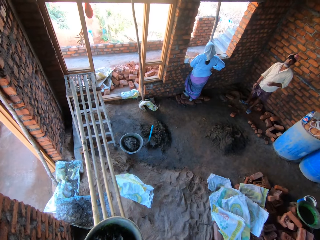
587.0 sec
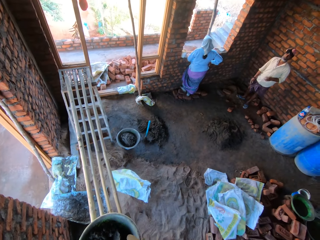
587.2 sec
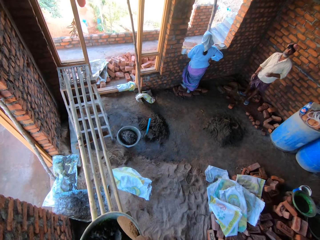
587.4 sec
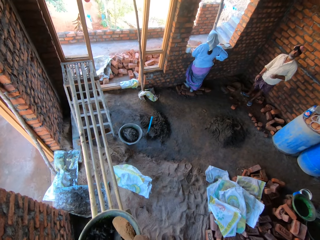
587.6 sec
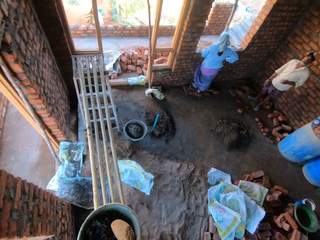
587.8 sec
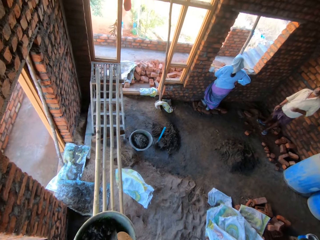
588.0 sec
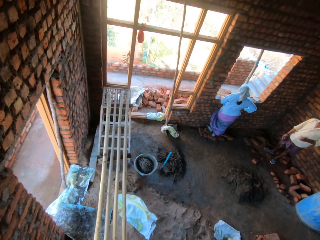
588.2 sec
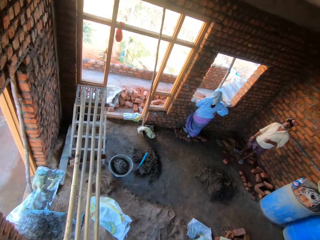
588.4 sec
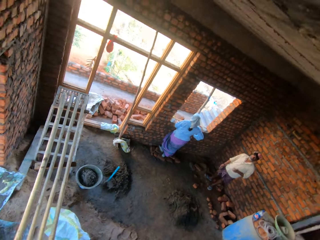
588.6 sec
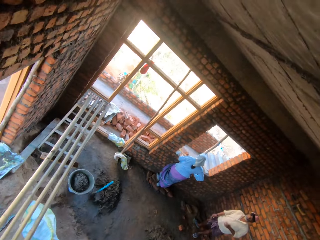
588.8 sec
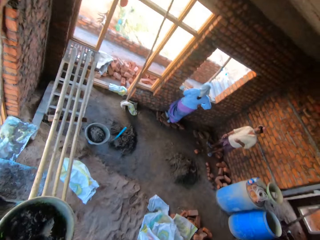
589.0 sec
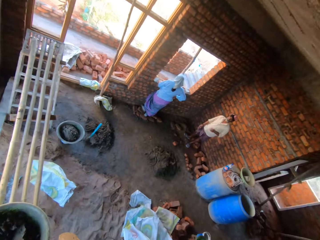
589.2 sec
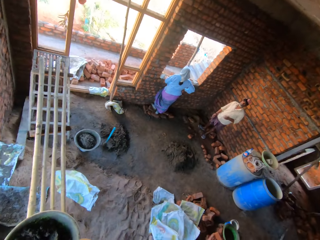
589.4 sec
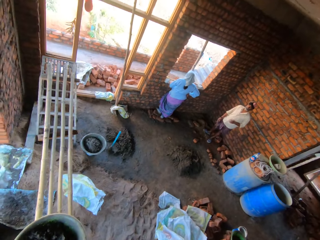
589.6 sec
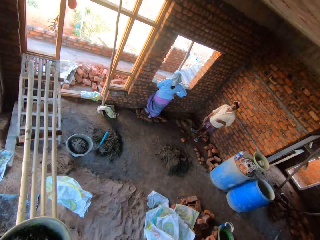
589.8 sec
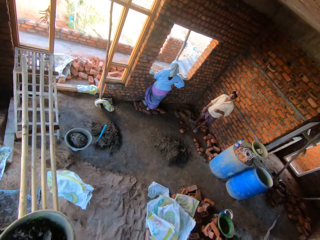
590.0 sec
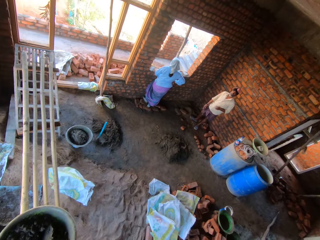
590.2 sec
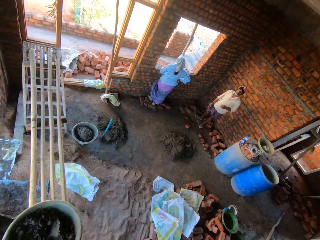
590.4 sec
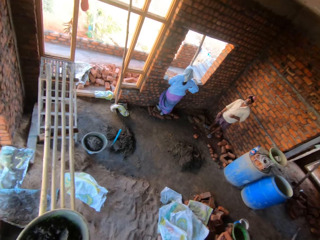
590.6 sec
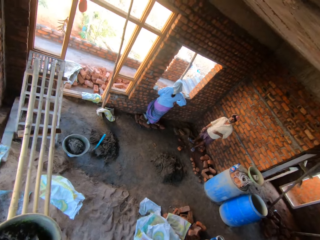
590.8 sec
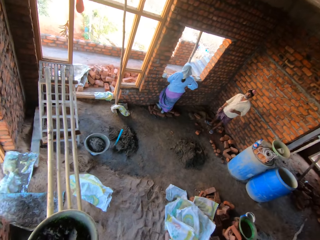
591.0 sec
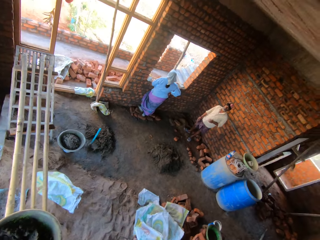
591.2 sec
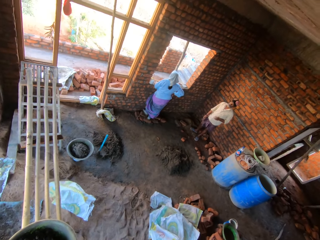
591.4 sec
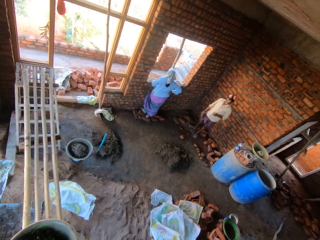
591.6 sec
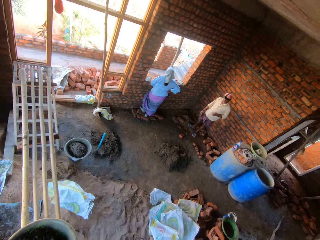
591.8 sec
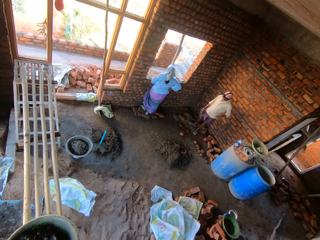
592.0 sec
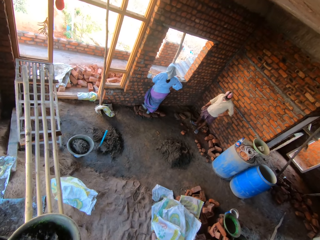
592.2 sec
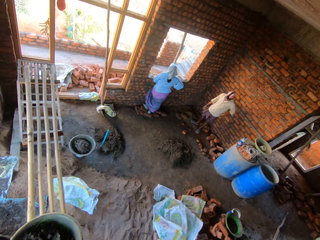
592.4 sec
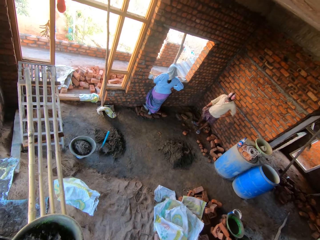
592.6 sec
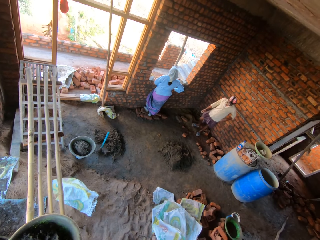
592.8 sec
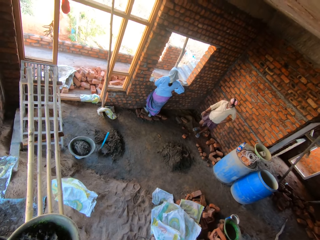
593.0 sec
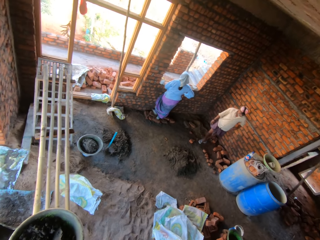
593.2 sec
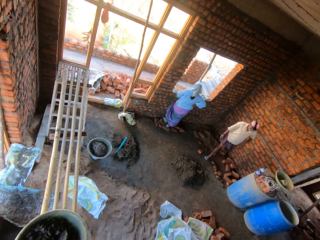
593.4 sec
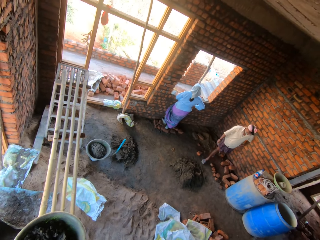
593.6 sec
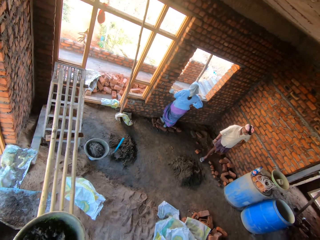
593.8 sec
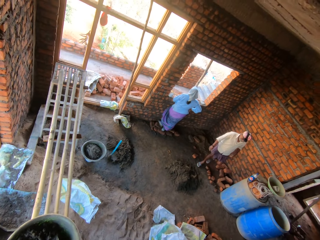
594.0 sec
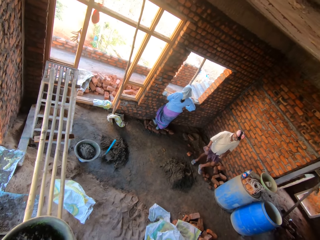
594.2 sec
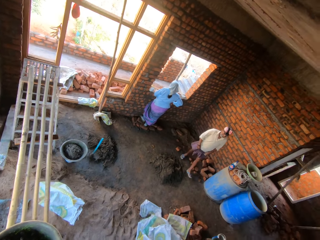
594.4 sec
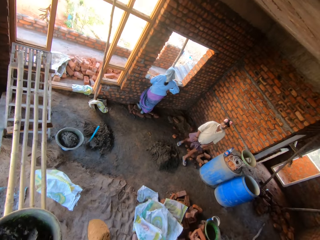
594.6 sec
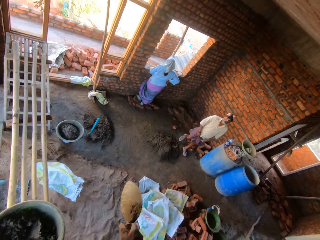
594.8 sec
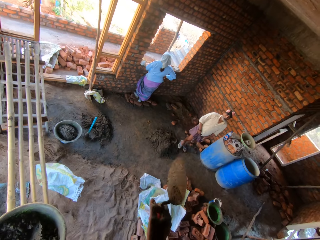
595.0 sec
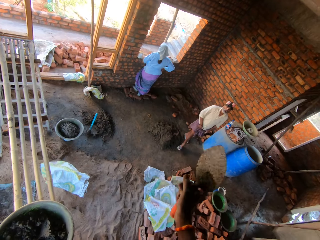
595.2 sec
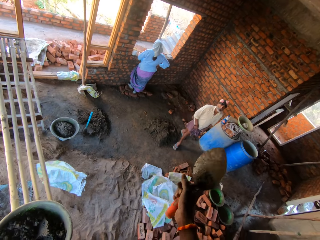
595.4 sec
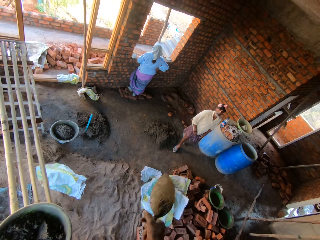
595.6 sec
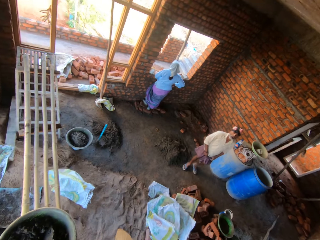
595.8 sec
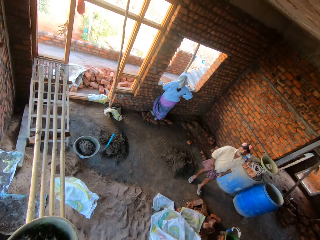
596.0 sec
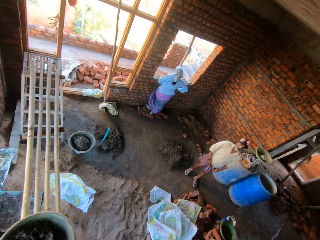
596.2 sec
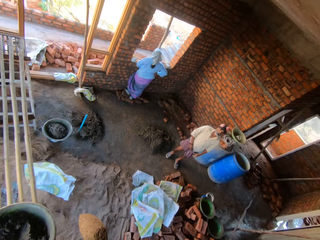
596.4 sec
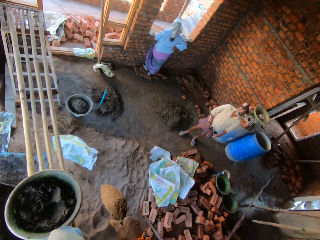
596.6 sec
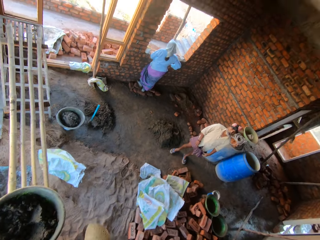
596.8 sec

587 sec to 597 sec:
The camera wearer speaks to a man.

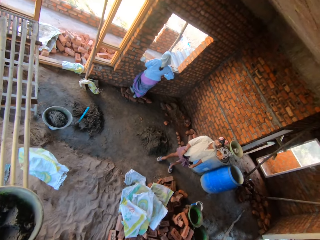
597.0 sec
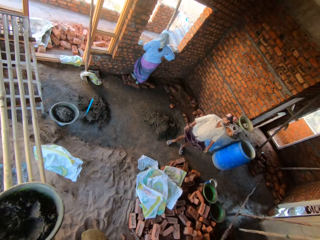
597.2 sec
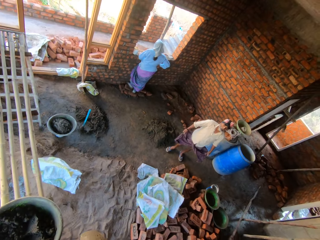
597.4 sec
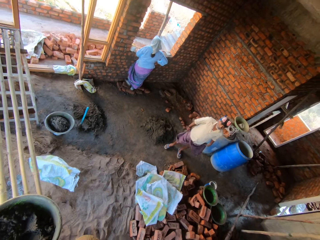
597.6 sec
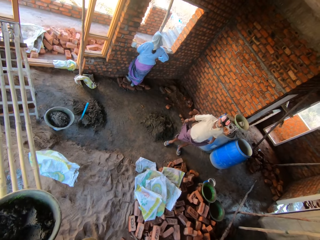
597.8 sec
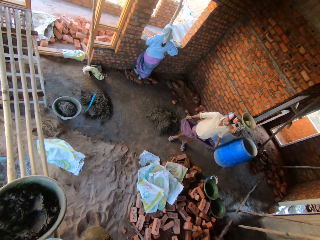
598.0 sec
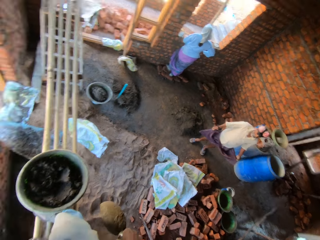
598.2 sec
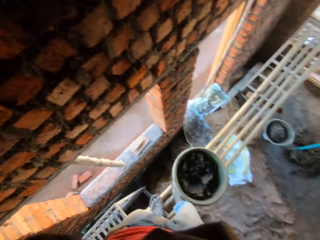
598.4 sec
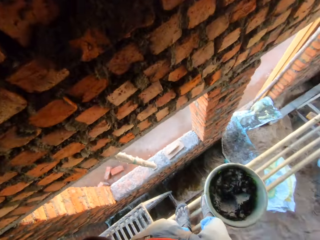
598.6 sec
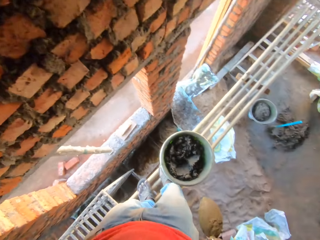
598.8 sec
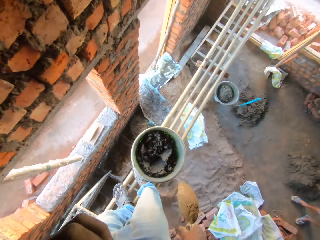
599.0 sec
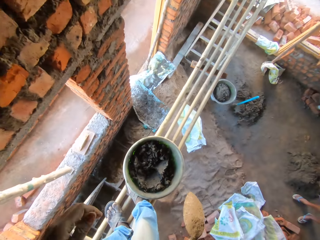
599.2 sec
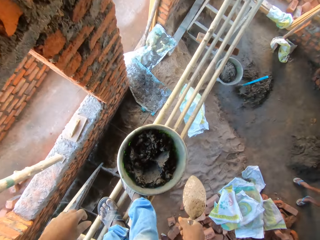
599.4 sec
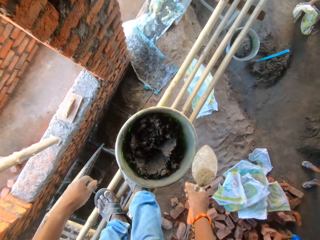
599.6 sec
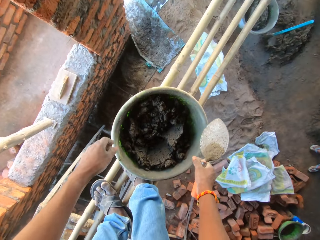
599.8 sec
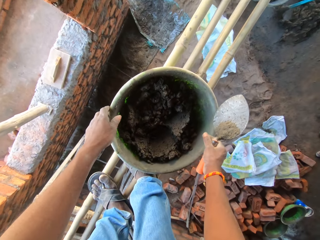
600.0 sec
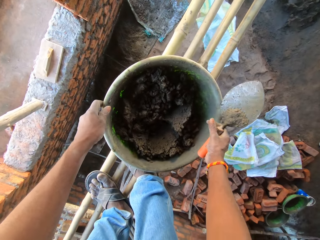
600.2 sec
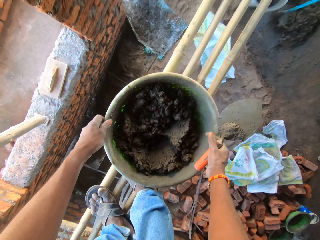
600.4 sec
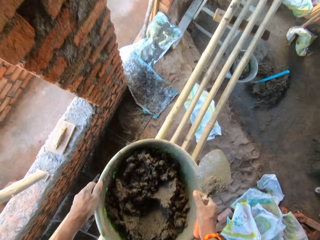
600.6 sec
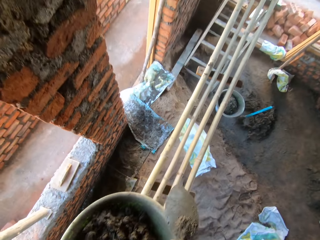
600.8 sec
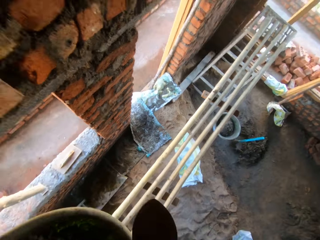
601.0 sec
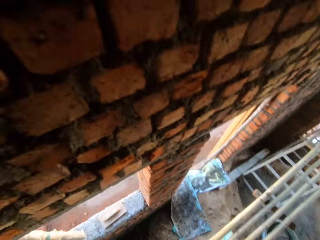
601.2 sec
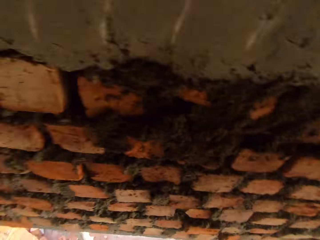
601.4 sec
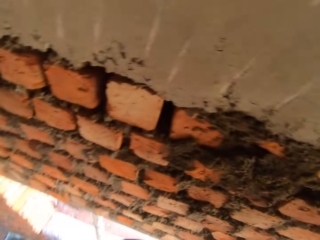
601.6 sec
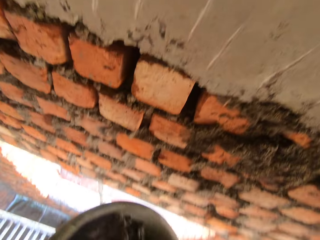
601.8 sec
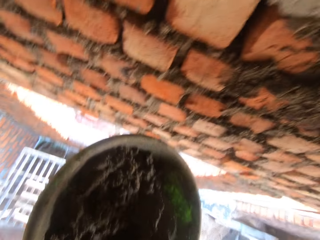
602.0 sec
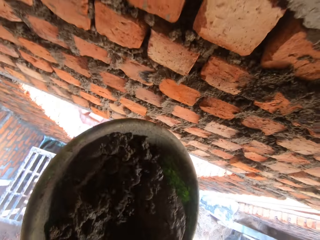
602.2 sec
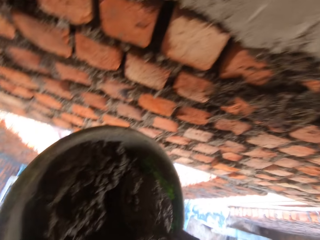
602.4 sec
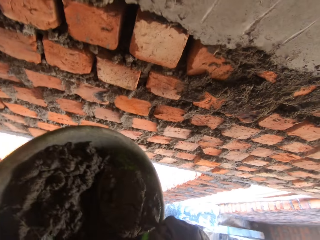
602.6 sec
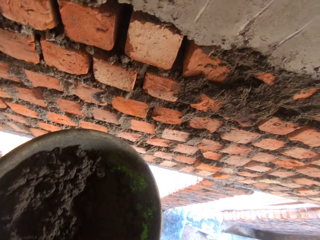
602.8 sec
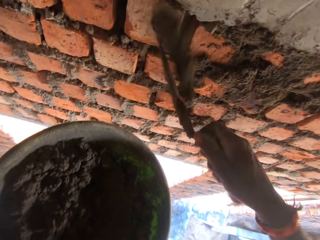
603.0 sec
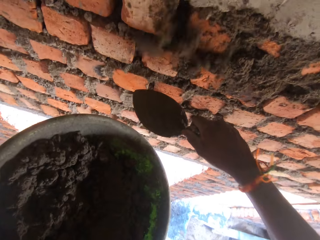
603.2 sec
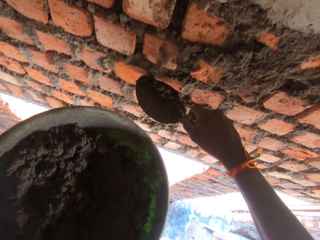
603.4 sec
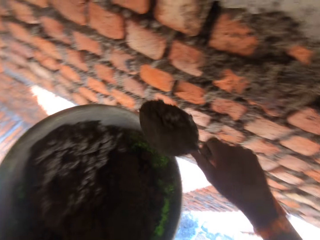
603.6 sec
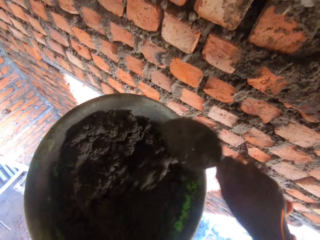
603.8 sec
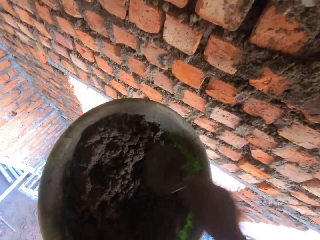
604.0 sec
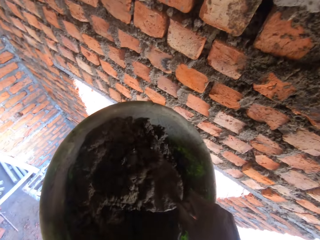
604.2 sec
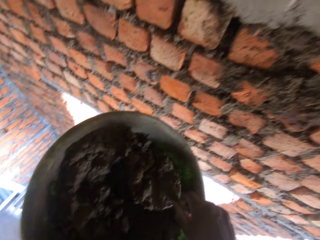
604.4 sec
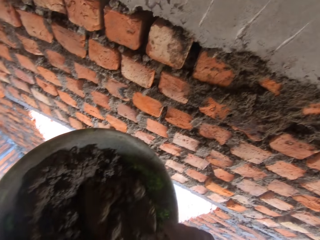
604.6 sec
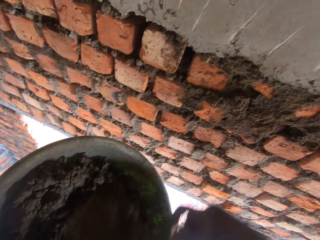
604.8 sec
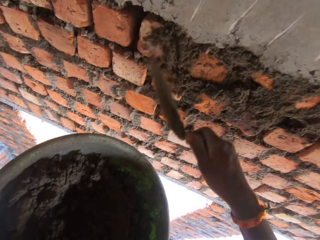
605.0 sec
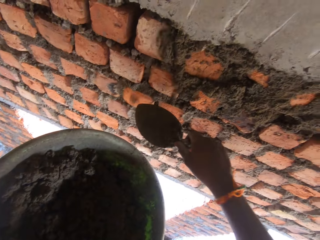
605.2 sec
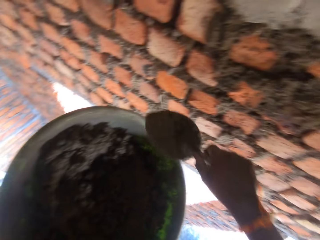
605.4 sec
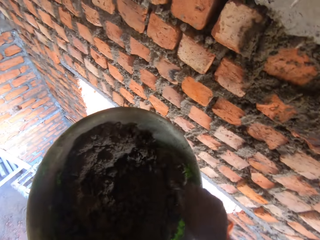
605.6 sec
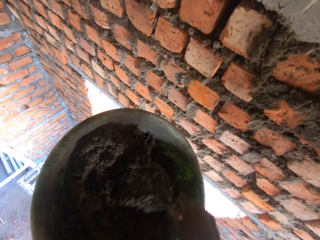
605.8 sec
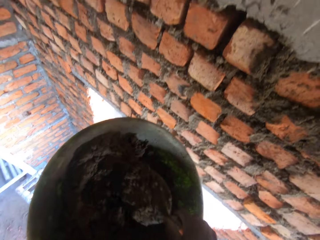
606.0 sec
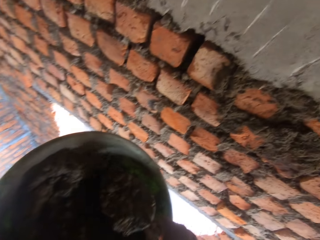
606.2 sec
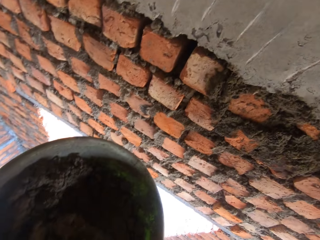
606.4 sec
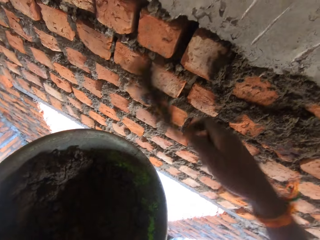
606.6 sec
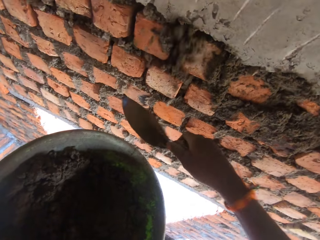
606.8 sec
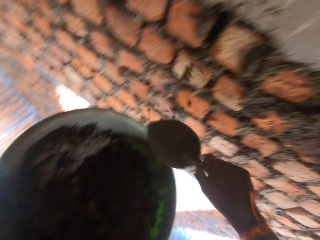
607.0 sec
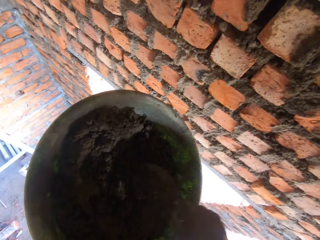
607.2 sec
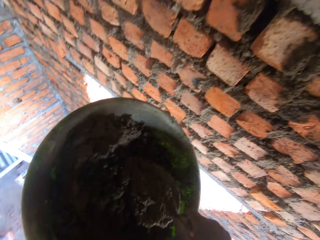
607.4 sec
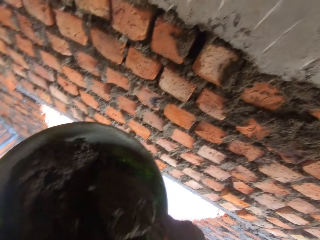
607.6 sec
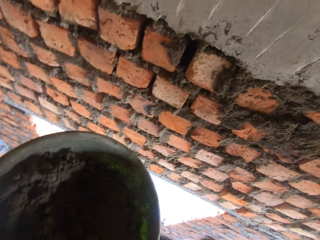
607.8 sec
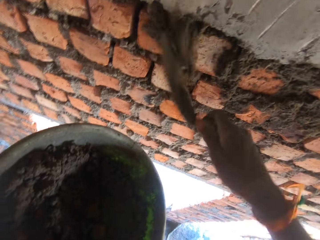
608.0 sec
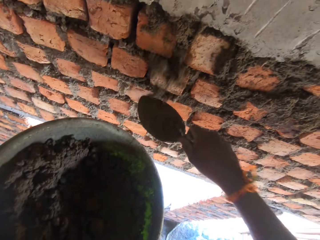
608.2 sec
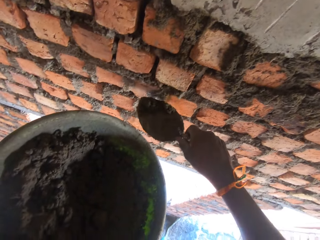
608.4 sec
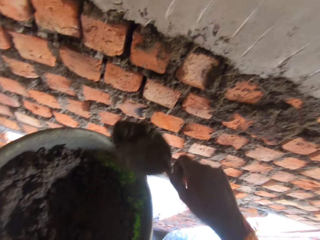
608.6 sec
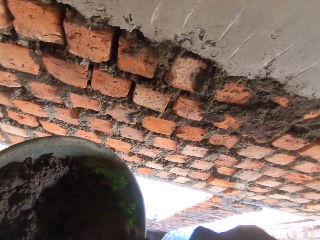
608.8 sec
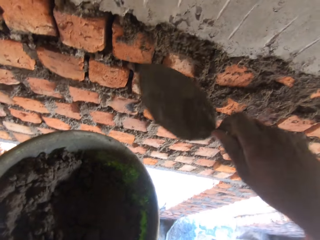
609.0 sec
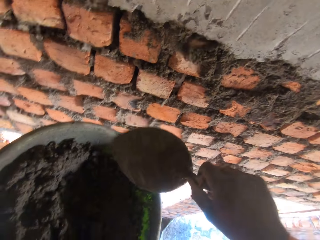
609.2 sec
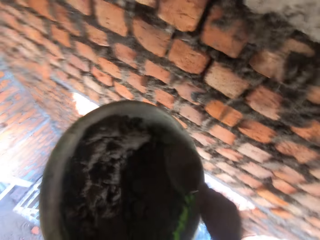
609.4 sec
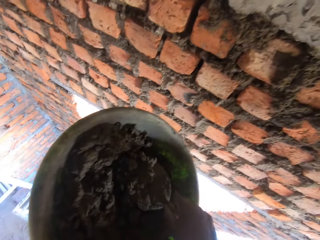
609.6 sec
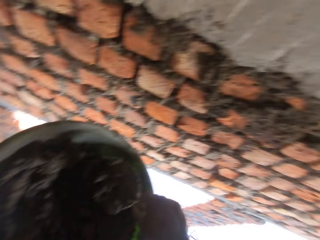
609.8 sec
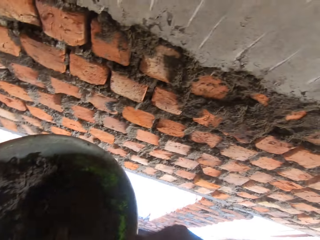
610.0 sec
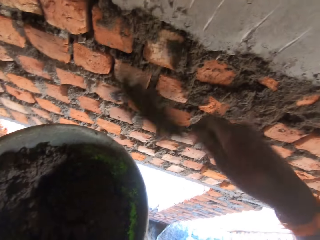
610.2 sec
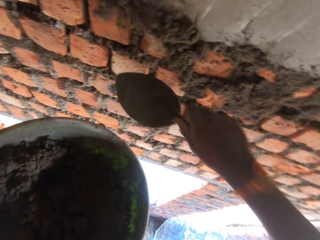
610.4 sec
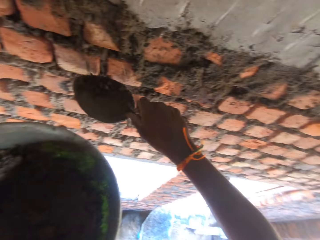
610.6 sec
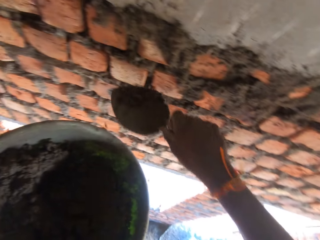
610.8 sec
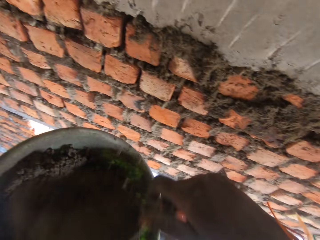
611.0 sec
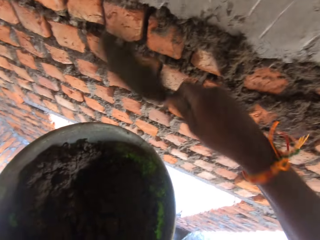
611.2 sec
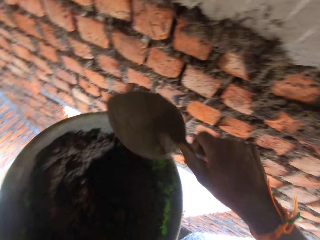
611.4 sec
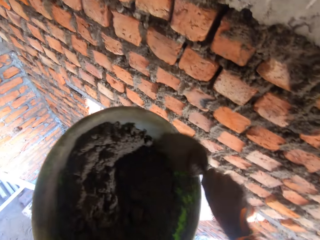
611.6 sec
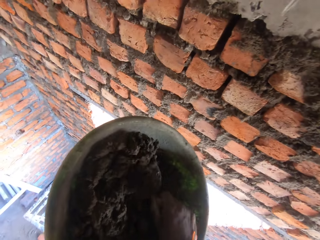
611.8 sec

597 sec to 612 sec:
The man adjusts his cloth with both hands. The camera wearer picks up the head pan from the bamboo sticks with both hands. He holds the head pan with his left hand. He scoops mortar from the hand pan with the trowel in his right hand. He plasters mortar on the wall with the trowel in his right hand. He scoops mortar from the hand pan with the trowel in his right hand. He plasters mortar on the wall with the trowel in his right hand. He scoops mortar from the hand pan with the trowel in his right hand. He plasters mortar on the wall with the trowel in his right hand. He scoops mortar from the hand pan on the bamboo sticks with the trowel in his right hand. He plasters mortar on the wall with the trowel in his right hand. He scoops mortar from the hand pan on the bamboo sticks with the trowel in his right hand. He plasters mortar on the wall with the trowel in his right hand.
